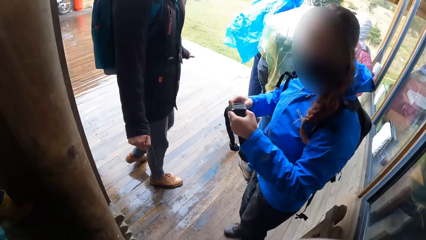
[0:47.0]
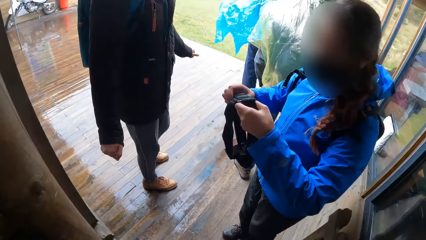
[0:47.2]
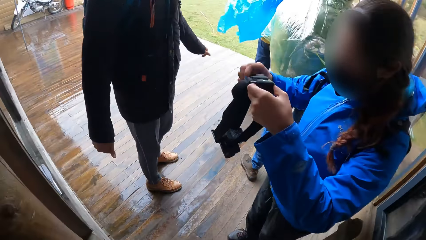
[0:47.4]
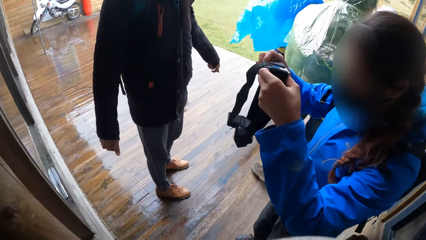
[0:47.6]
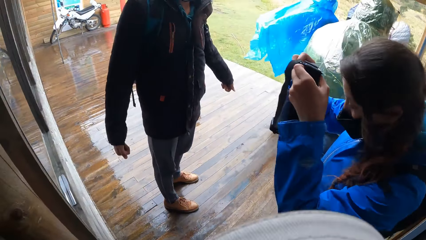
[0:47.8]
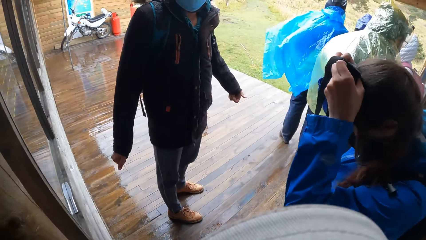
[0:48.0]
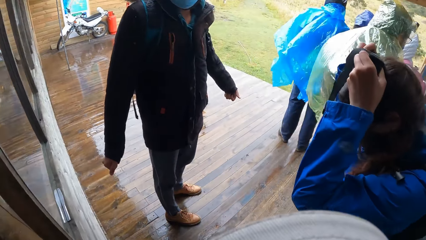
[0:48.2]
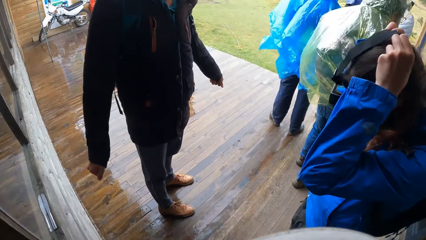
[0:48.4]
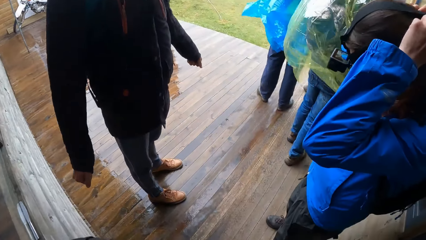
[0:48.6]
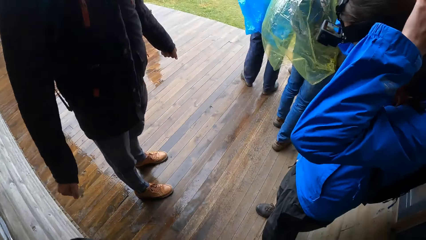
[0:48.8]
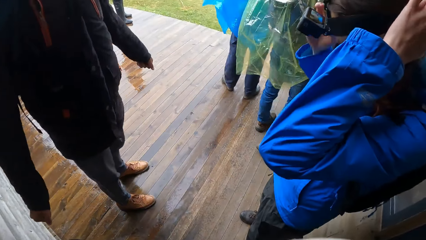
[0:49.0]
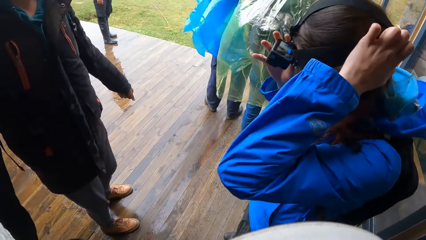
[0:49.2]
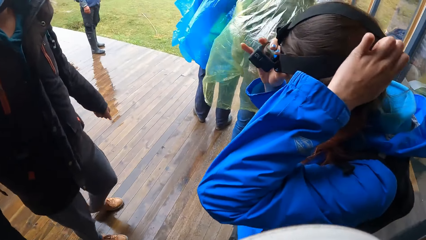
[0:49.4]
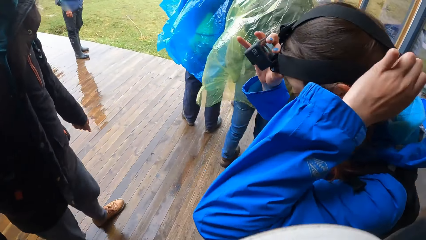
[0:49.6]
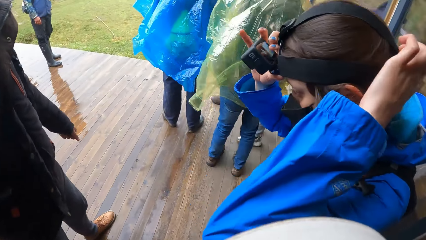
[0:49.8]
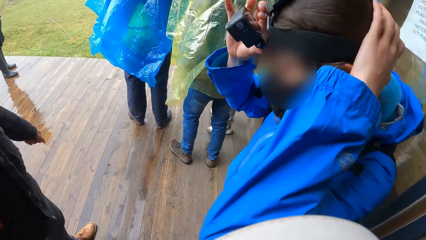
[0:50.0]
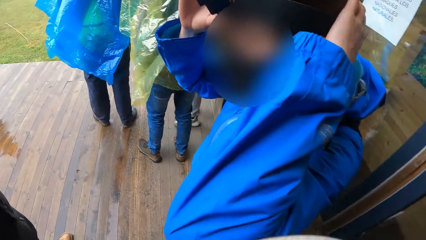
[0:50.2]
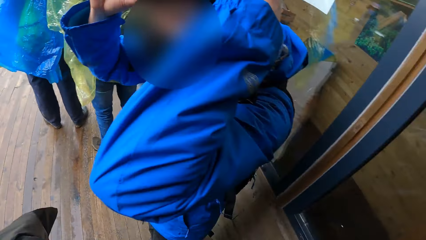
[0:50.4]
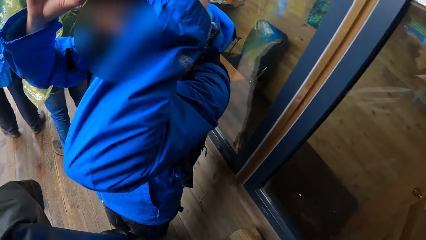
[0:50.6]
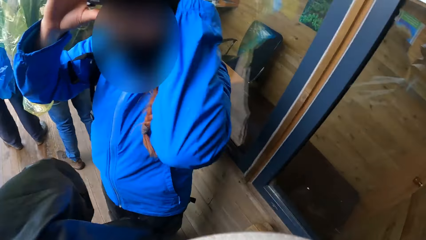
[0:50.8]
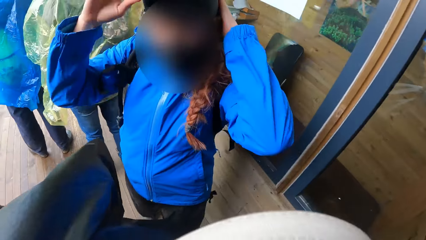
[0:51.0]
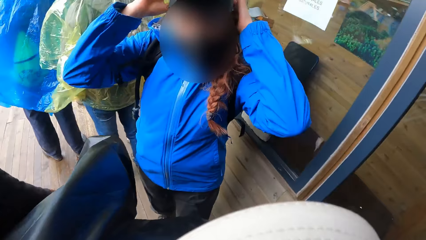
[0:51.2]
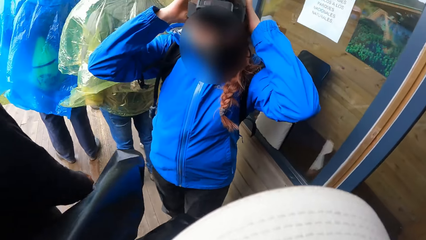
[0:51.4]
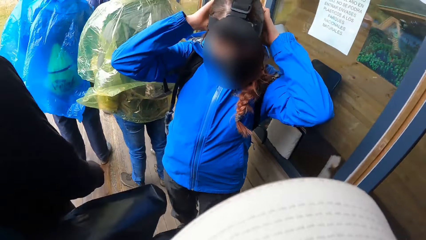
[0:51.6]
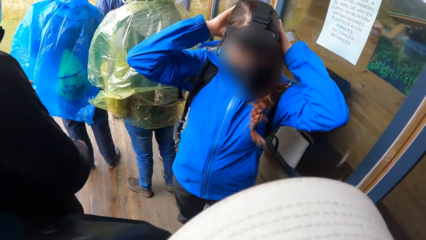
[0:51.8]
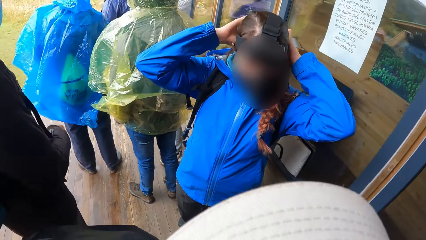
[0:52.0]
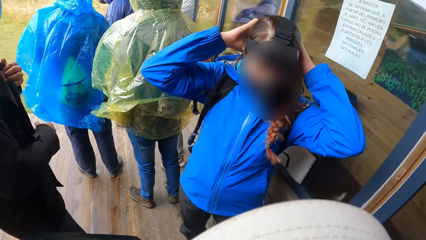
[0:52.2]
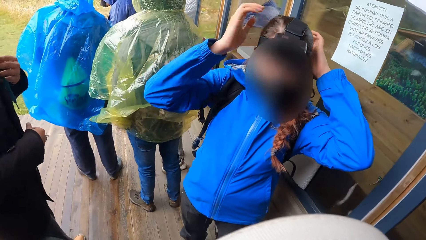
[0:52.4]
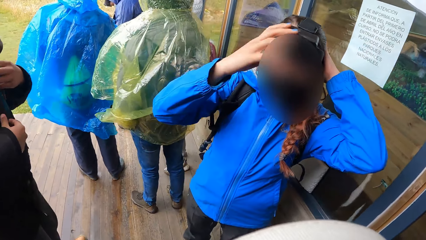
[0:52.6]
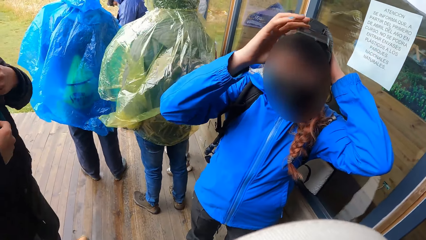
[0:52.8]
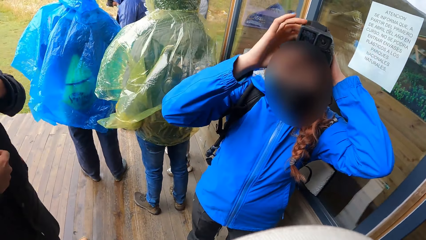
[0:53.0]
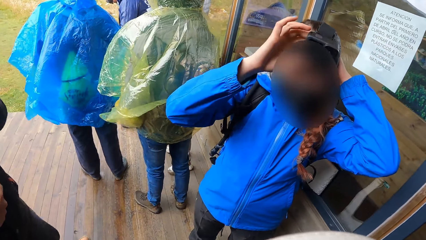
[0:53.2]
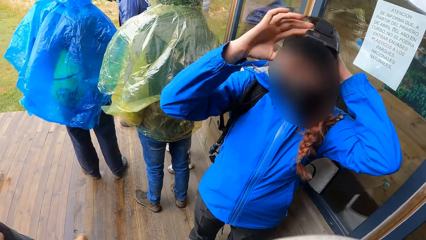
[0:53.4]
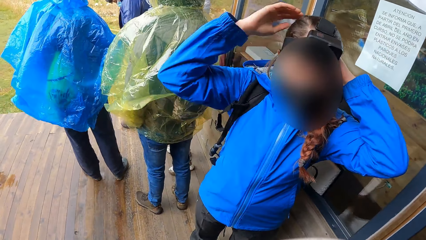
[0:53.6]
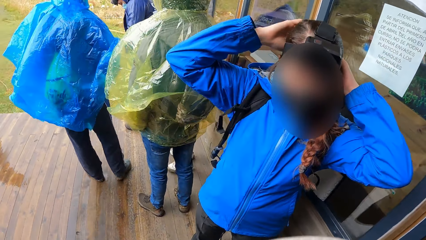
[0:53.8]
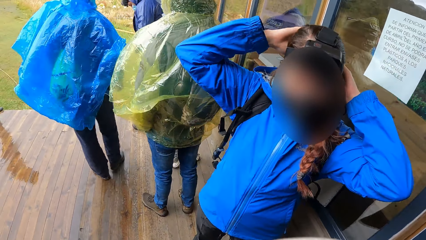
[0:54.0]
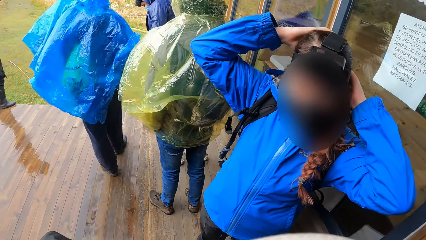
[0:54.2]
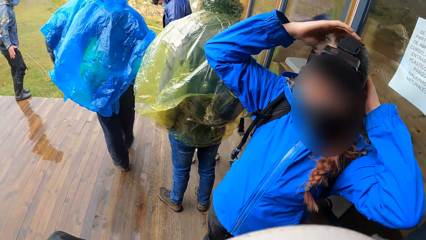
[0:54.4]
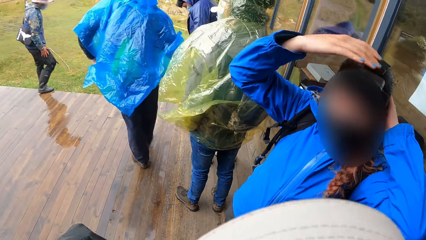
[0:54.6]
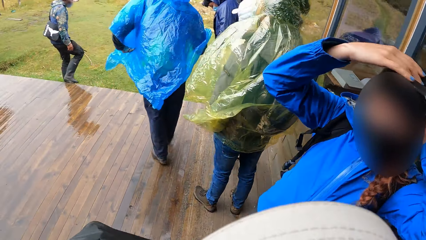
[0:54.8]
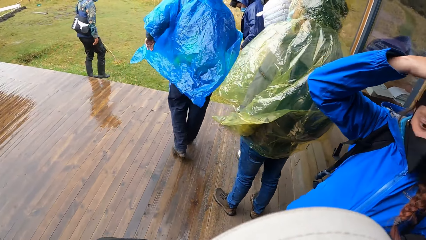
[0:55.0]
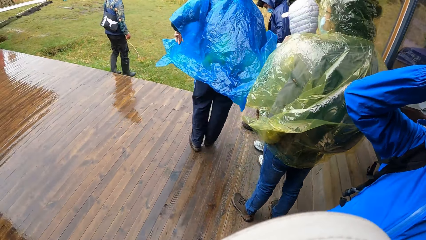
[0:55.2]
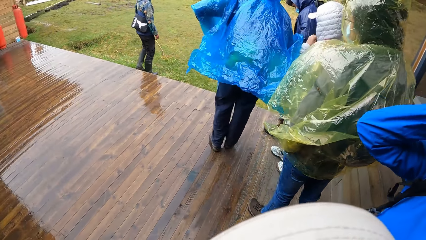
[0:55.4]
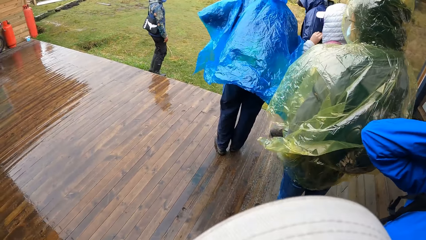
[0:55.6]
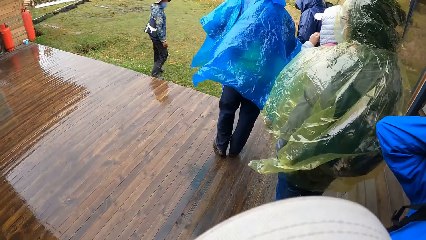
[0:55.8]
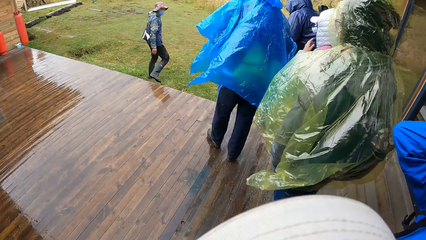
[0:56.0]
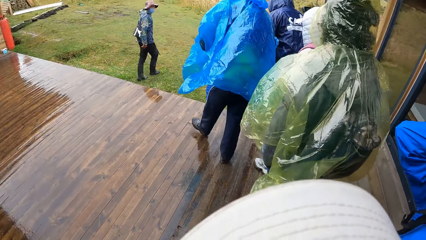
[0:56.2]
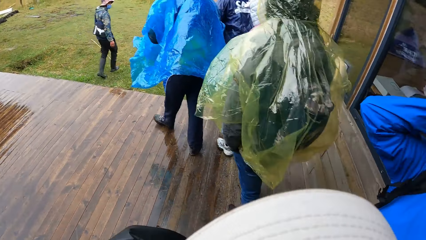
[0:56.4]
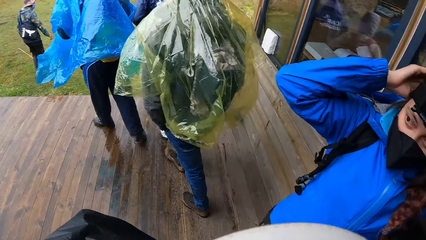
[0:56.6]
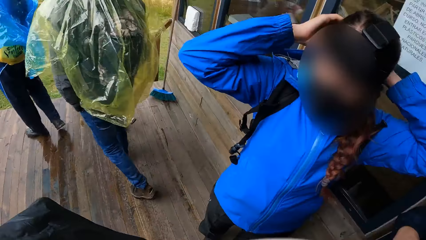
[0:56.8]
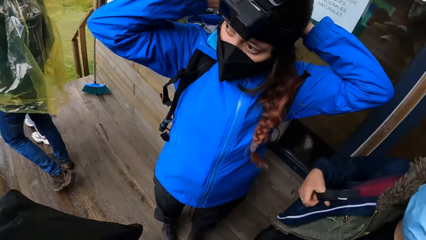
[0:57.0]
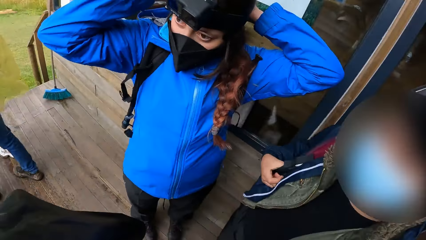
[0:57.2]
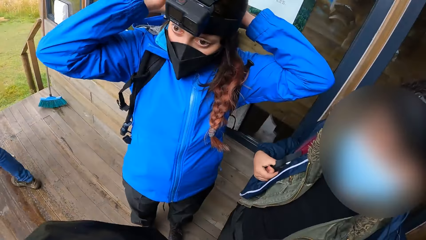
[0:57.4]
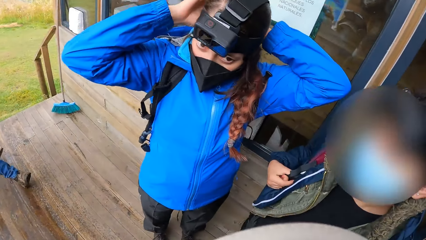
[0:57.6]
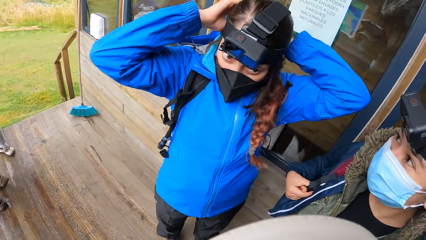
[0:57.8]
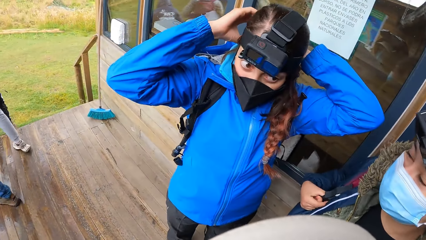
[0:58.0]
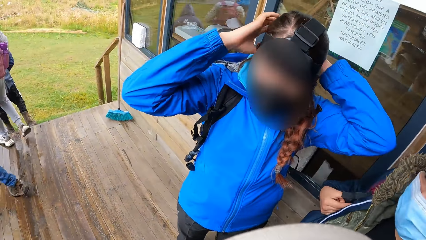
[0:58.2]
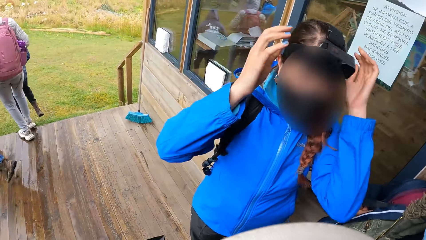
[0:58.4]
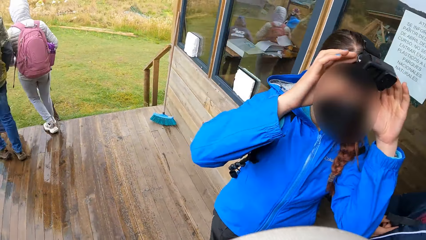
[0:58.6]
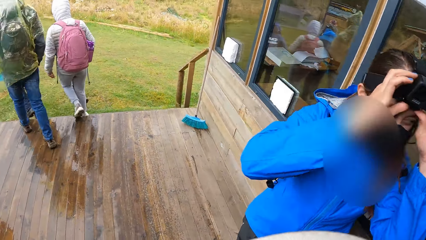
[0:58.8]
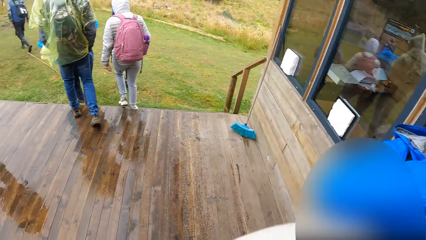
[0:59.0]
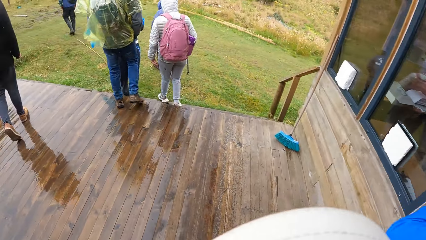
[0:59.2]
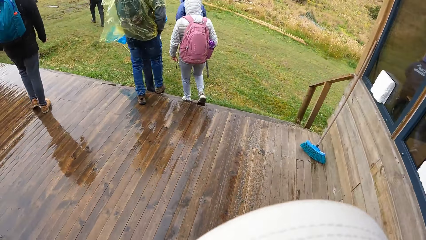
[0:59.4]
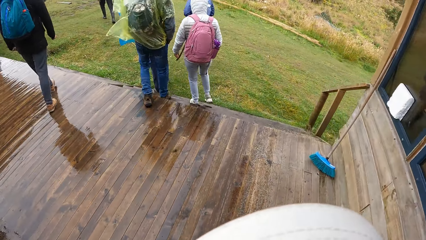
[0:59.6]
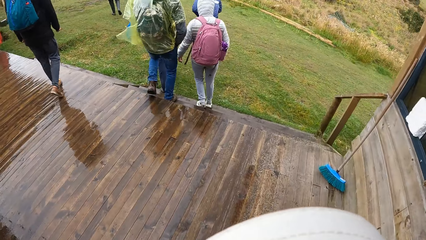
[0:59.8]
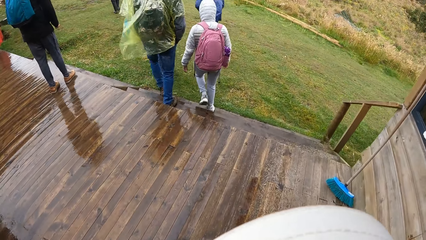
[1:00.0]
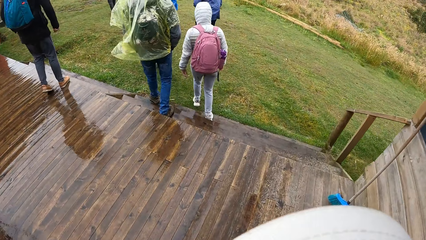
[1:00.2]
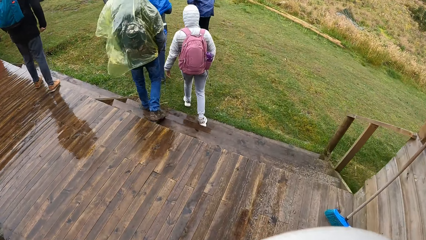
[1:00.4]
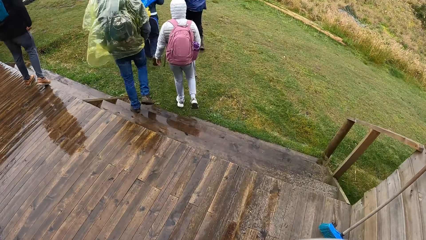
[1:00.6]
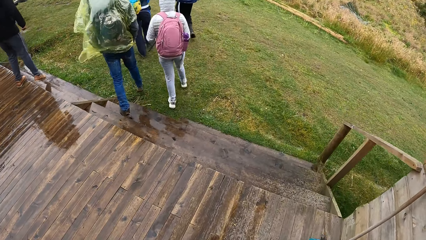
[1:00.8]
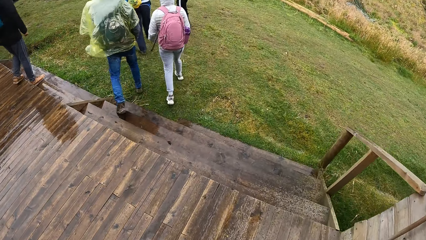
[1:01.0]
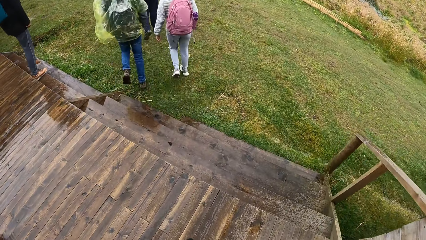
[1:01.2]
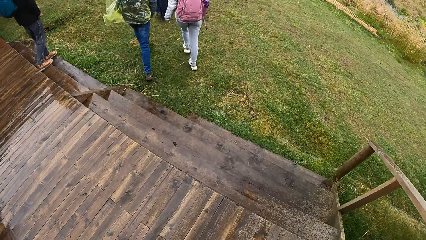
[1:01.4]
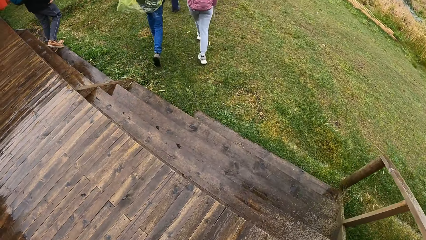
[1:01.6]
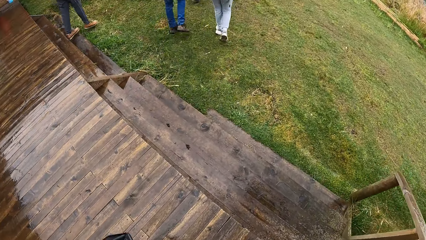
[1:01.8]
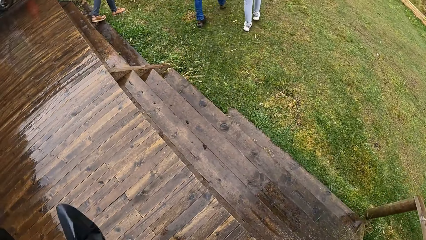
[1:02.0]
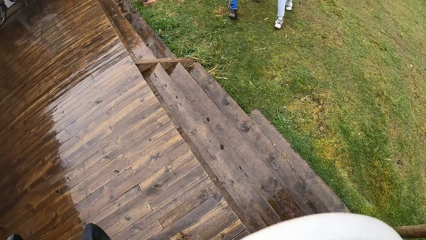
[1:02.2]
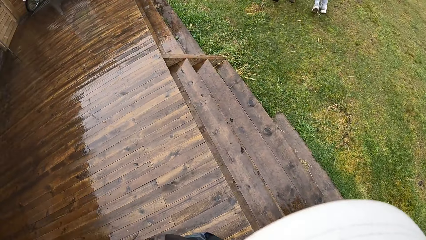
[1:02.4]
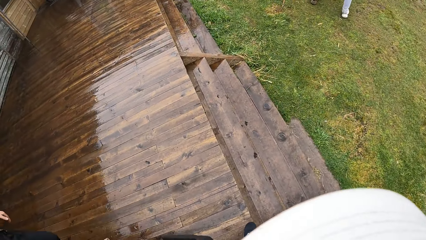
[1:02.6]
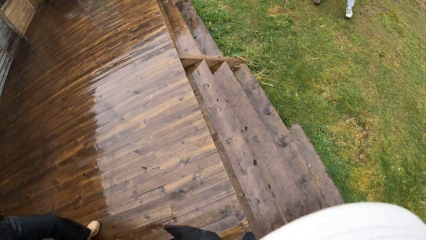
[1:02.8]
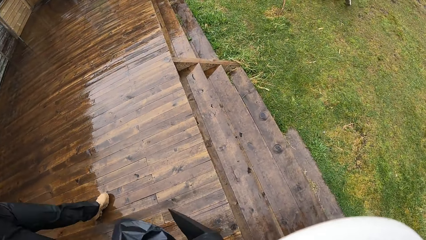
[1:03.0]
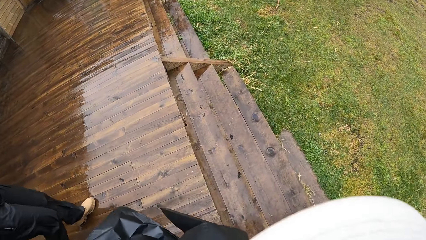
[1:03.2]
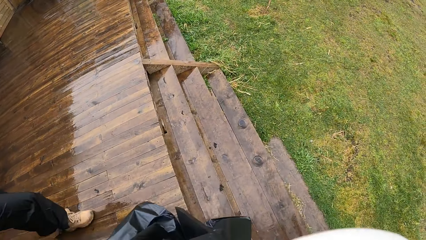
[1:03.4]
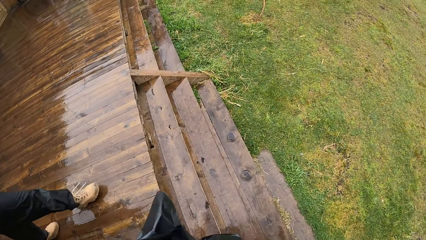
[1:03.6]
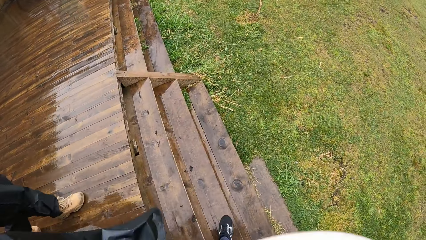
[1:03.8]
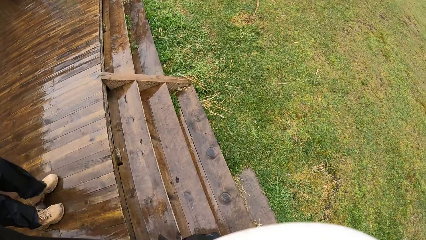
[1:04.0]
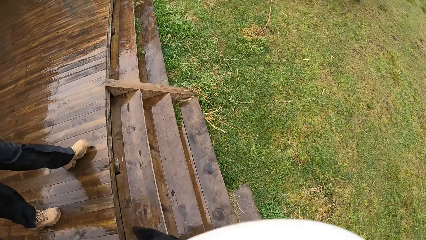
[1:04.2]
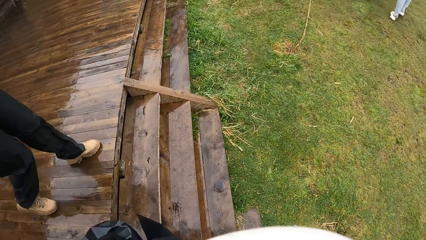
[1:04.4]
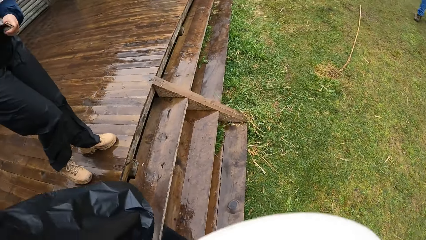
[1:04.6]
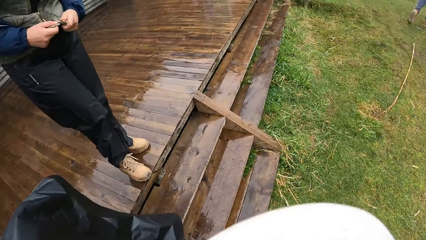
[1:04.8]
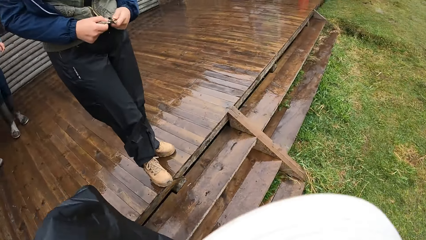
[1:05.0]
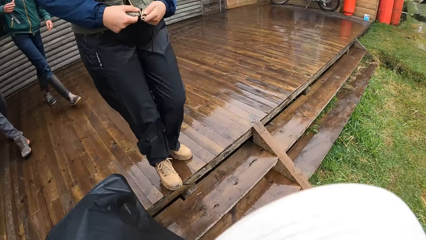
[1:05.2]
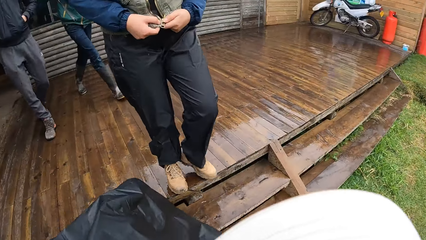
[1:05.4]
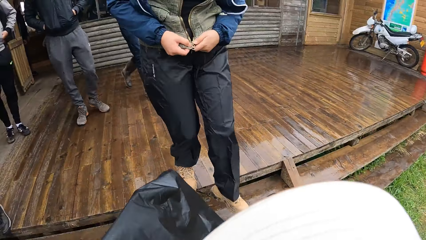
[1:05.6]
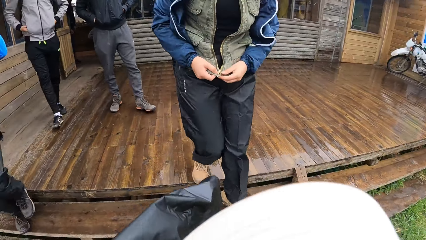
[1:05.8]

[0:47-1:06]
The camera wearer looks down. Another woman puts a camera on the head. The camera wearer looks around. They walk around the compound with the colleague. They walk at the field.
